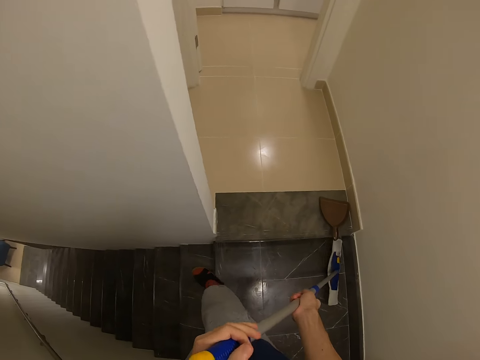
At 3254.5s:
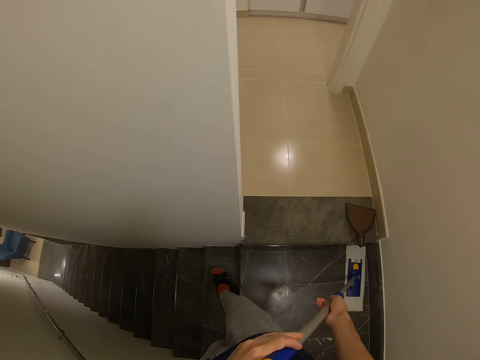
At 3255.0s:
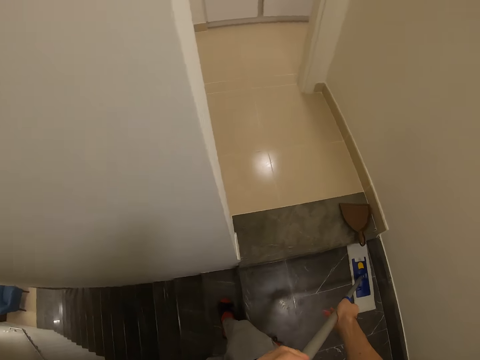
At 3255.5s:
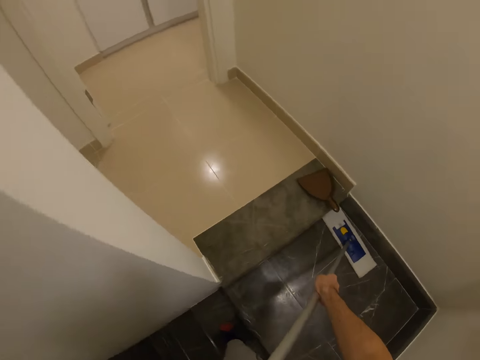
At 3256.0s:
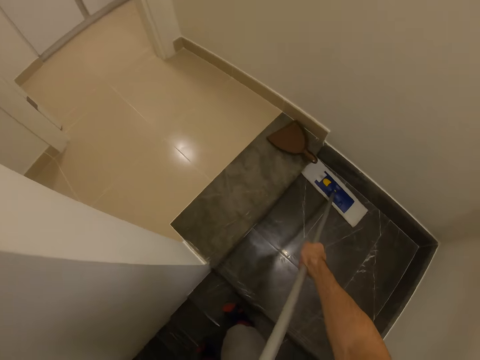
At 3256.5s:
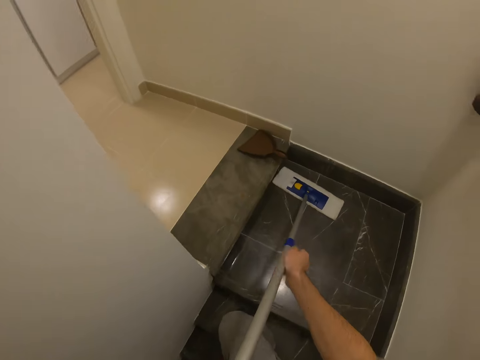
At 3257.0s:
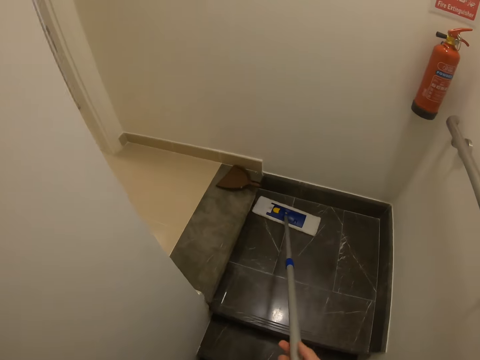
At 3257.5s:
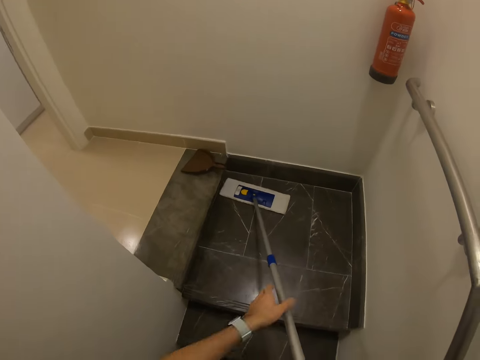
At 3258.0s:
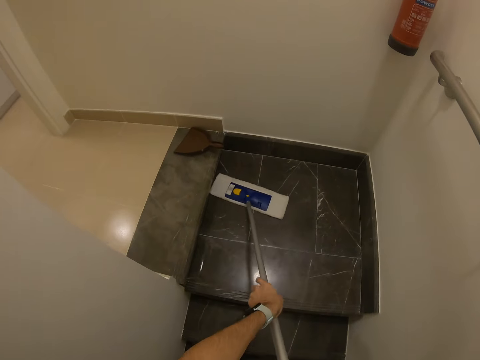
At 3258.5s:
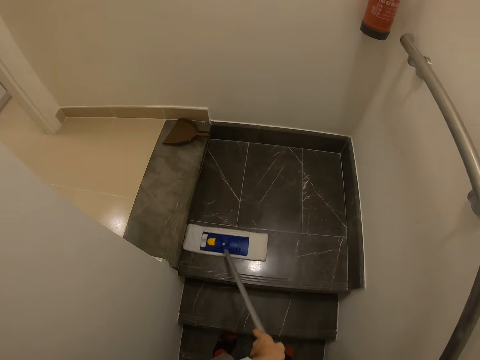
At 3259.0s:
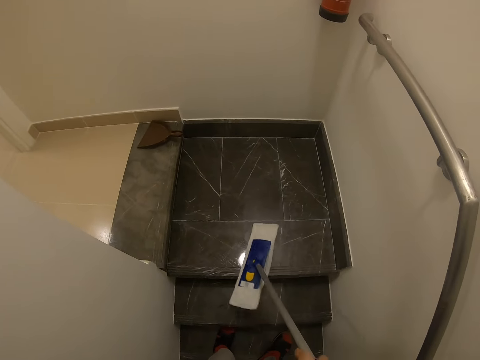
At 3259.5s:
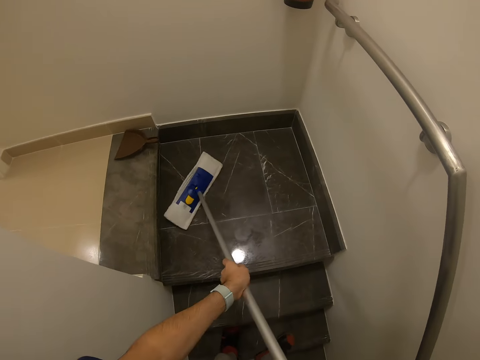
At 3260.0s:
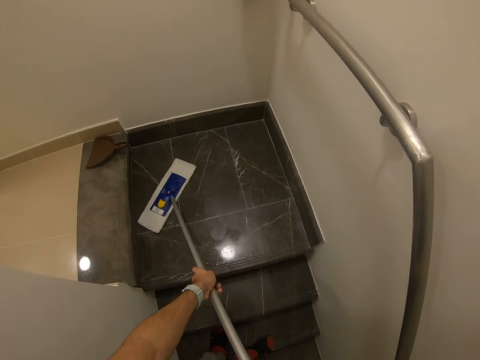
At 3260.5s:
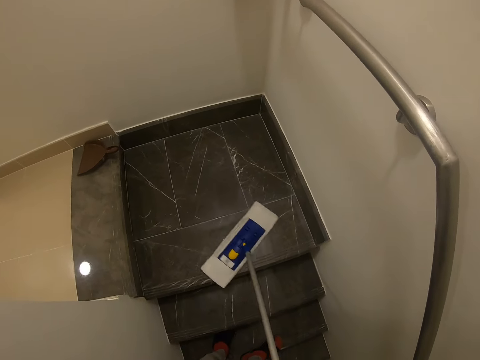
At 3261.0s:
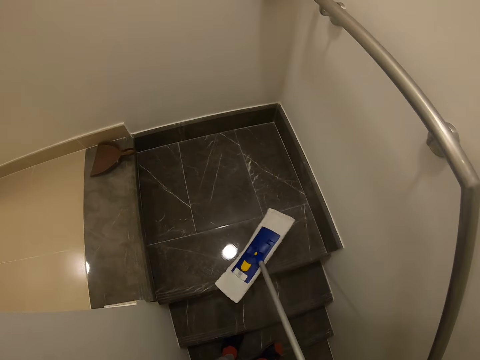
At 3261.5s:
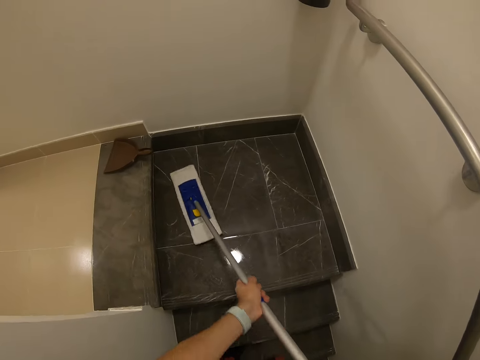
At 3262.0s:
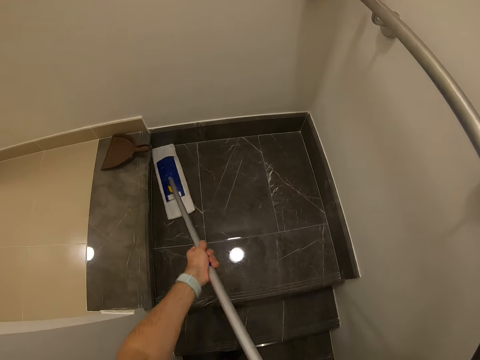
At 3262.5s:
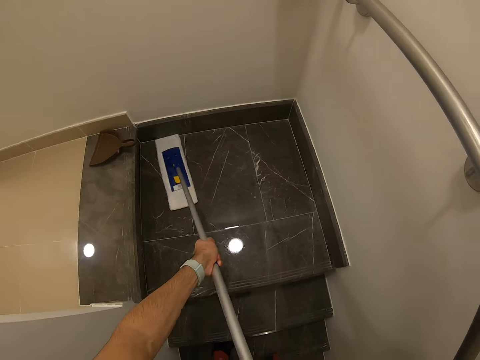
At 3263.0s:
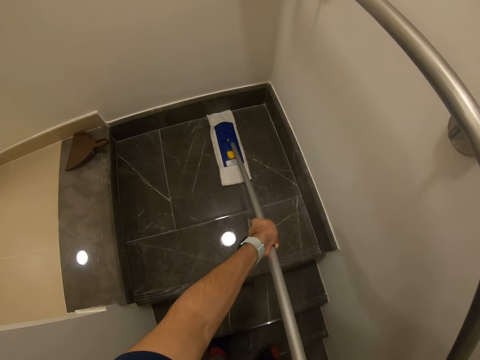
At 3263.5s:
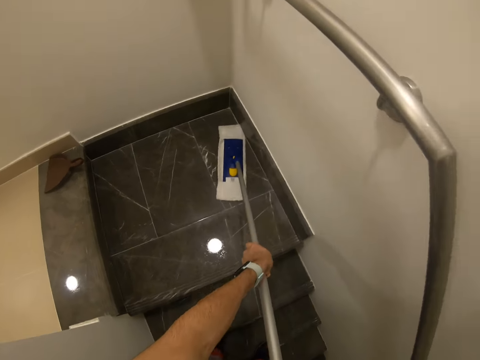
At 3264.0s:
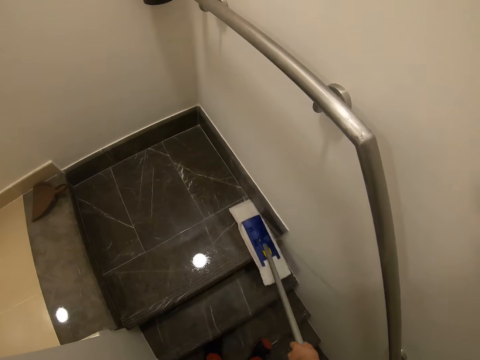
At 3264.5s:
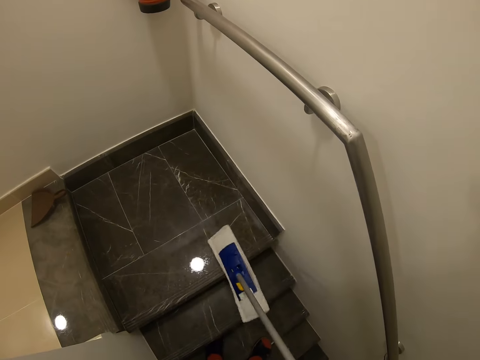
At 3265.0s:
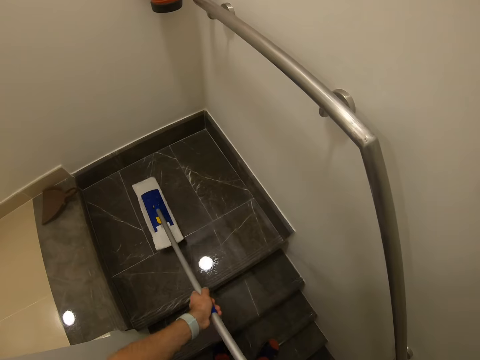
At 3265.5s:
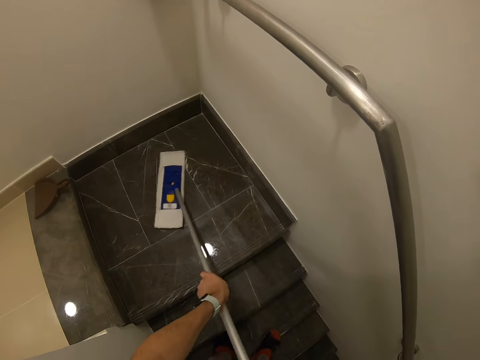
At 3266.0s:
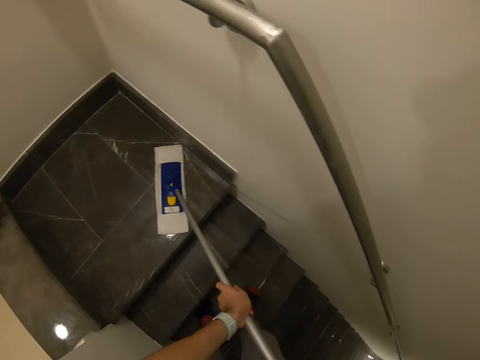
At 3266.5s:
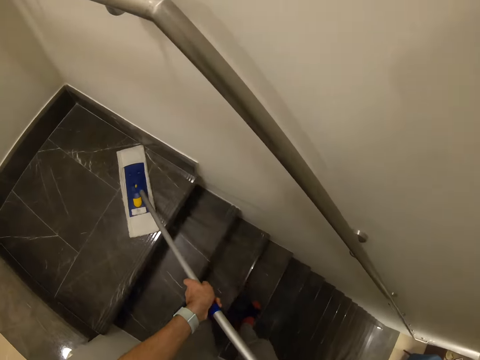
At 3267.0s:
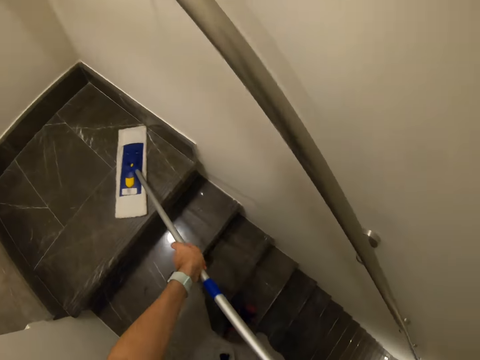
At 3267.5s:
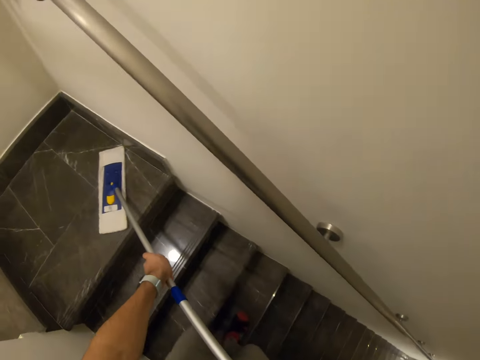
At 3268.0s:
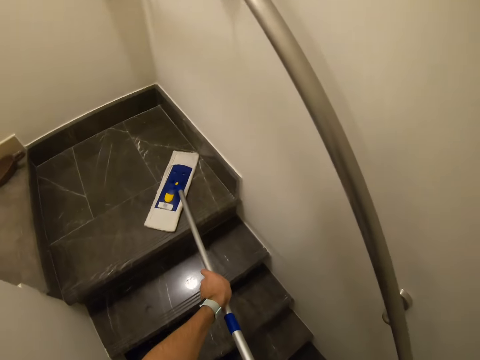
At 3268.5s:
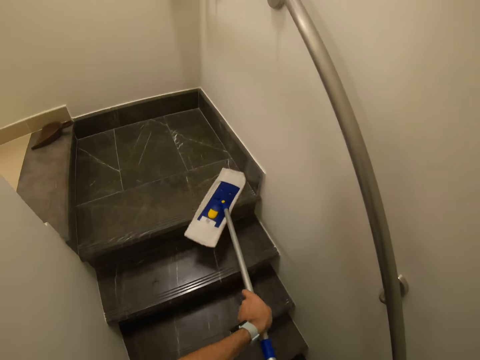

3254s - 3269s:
The camera wearer exchanges hands on the broom and sweeps the stairs.

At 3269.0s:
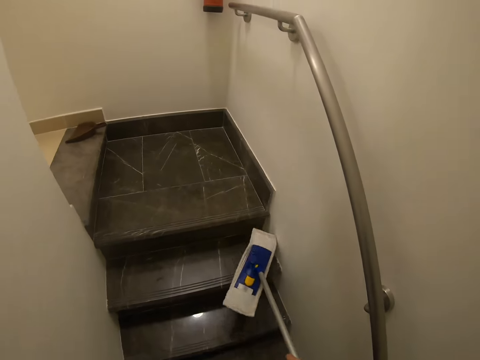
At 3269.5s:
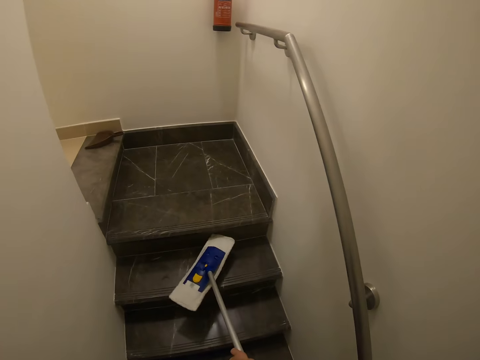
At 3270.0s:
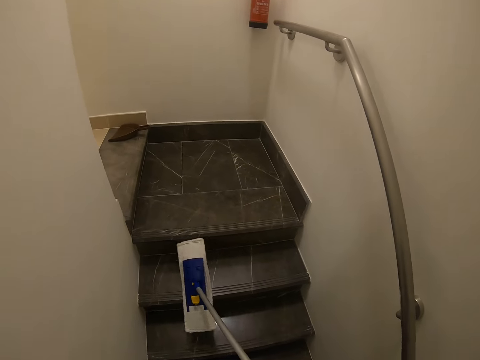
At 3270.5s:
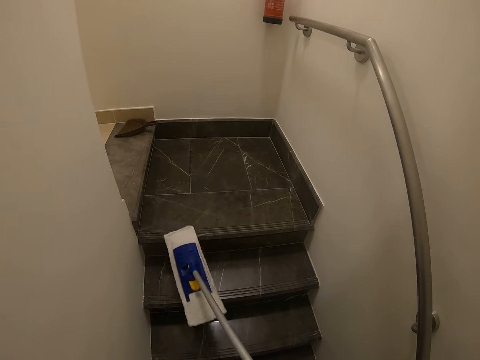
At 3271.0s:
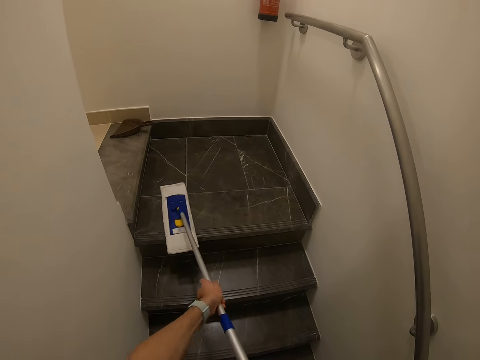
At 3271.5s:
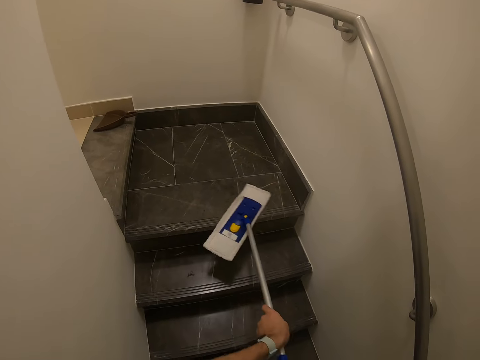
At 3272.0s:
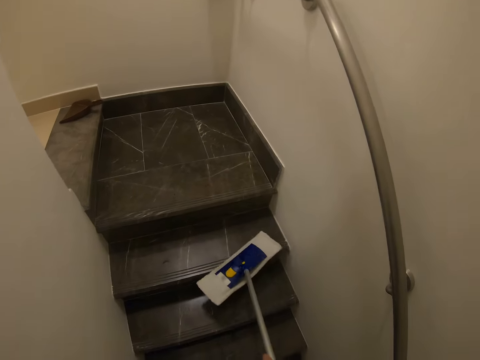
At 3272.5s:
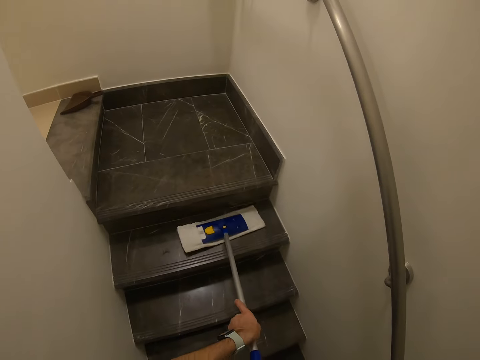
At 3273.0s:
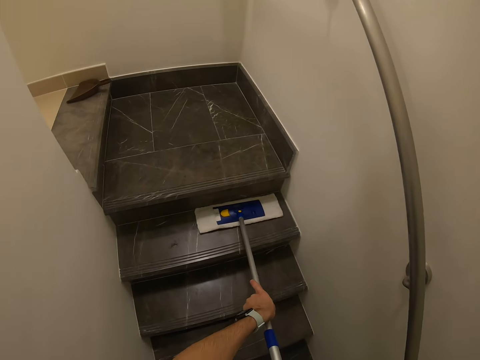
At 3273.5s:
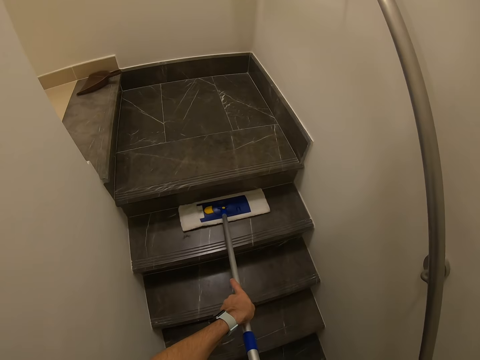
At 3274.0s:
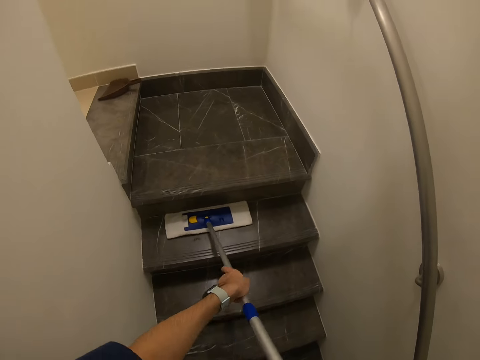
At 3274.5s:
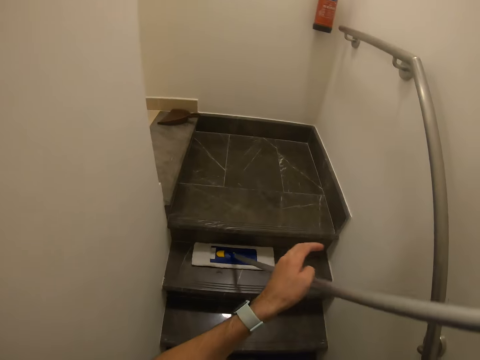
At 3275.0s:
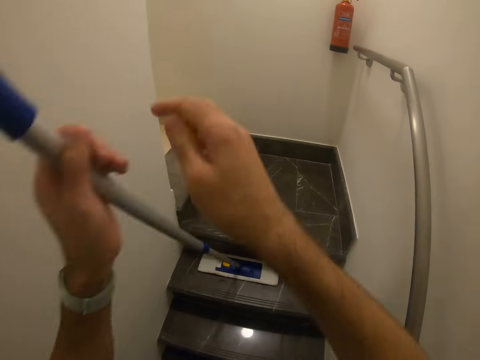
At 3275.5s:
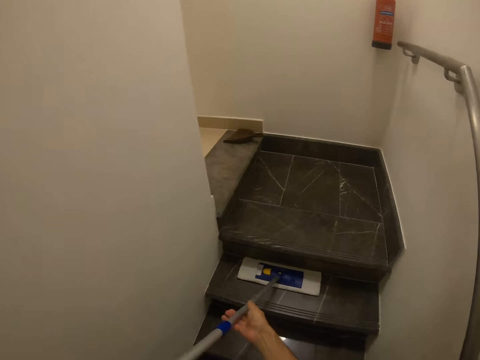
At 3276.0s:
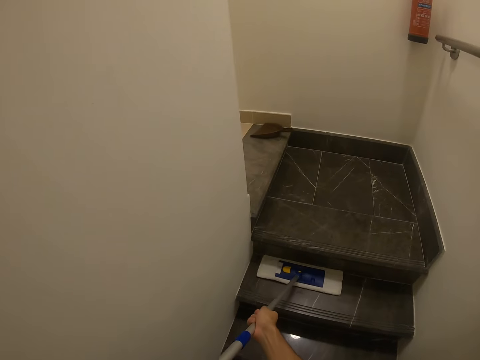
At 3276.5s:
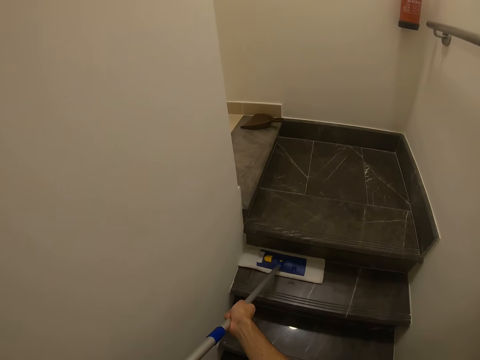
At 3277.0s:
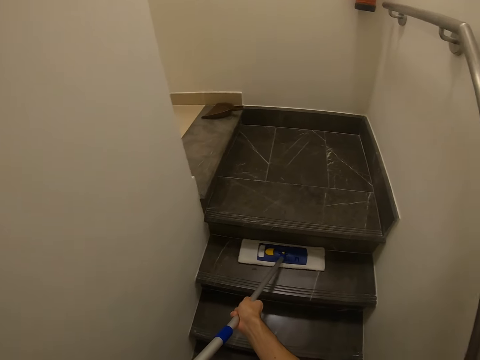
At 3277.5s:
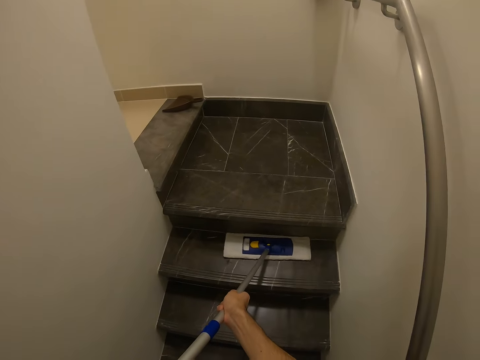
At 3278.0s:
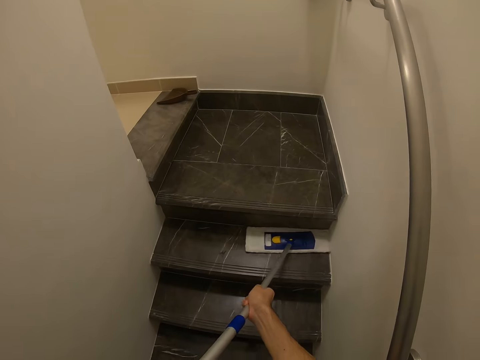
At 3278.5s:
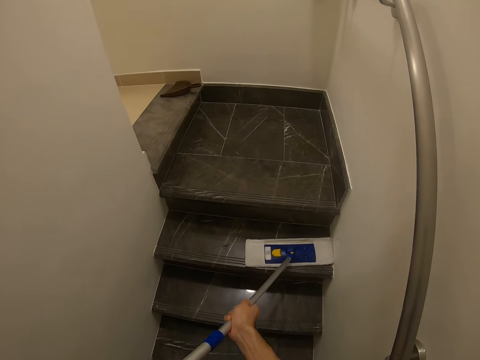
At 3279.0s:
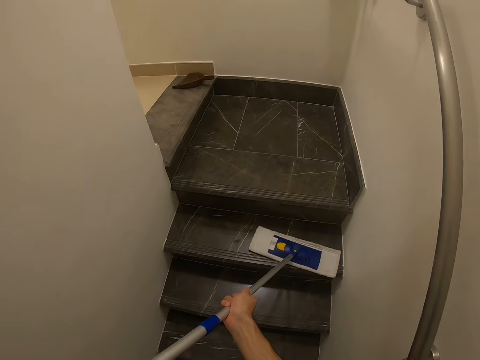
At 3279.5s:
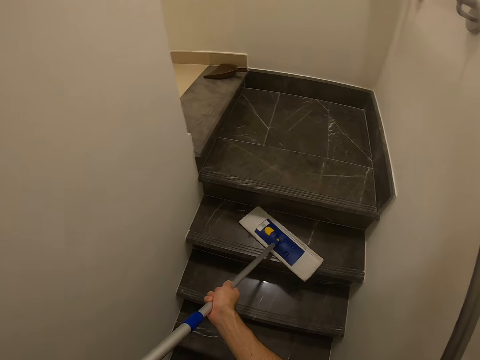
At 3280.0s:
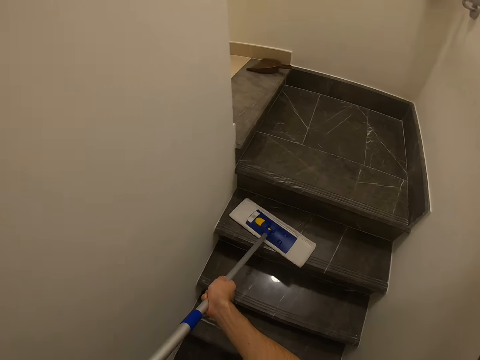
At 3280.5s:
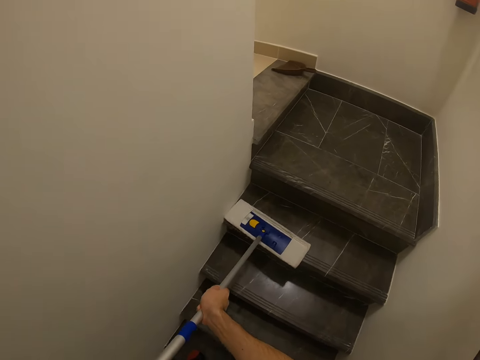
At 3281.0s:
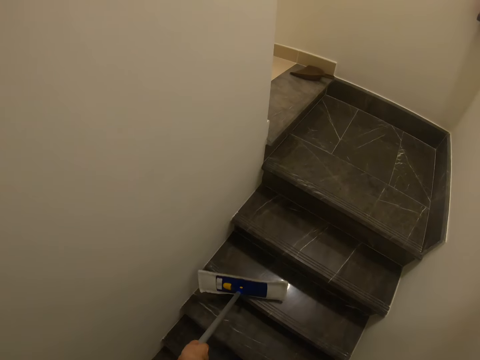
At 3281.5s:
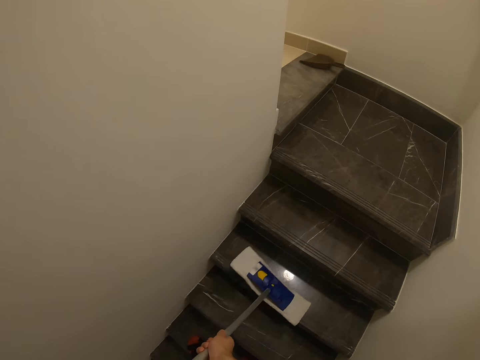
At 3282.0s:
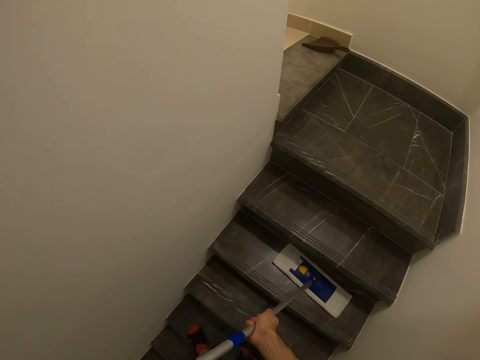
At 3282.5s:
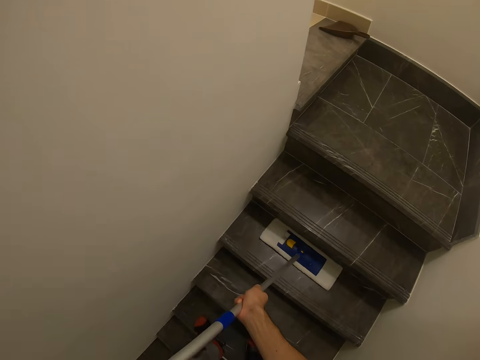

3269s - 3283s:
The camera wearer mops the stairs. They exchange the broom in the hands. They sweep the stairs.
